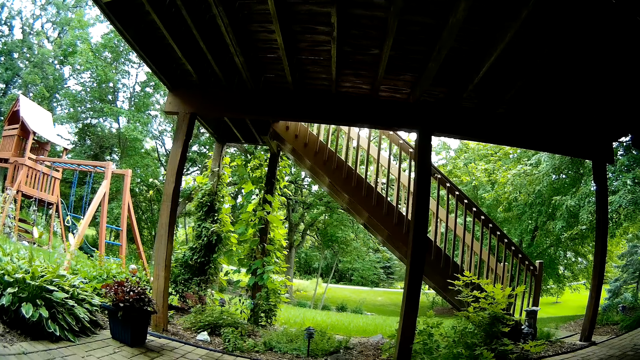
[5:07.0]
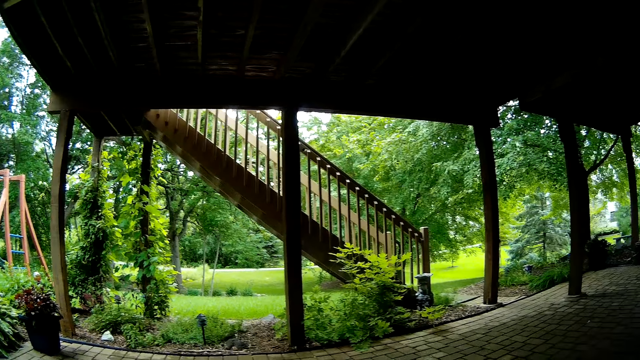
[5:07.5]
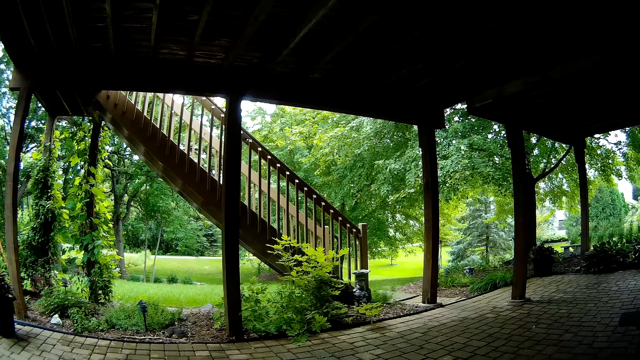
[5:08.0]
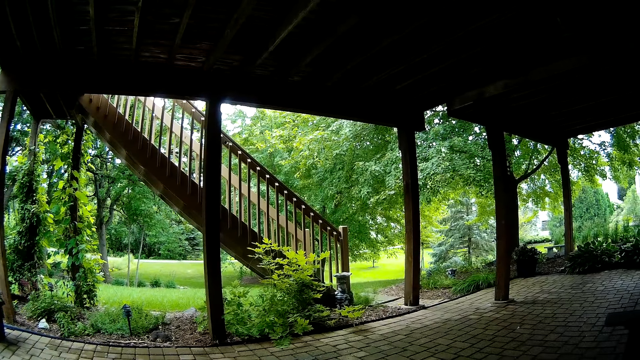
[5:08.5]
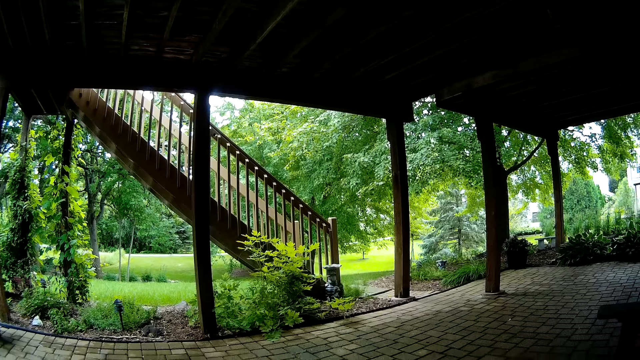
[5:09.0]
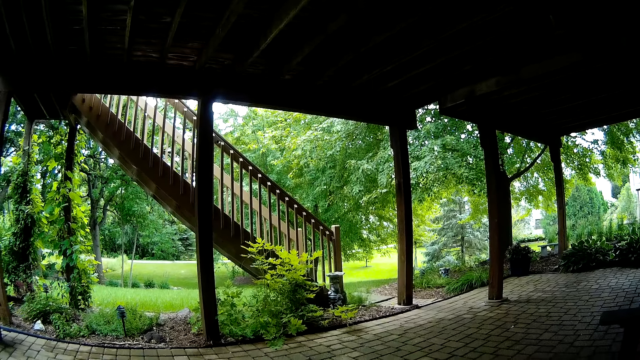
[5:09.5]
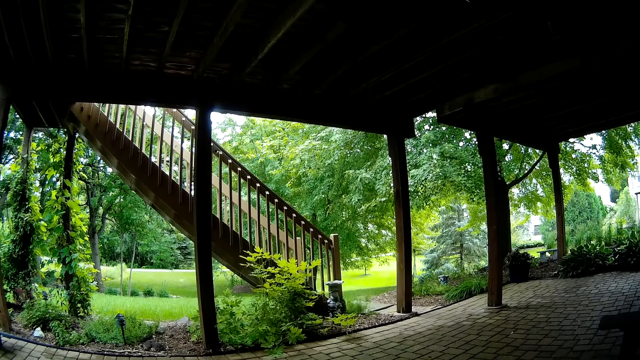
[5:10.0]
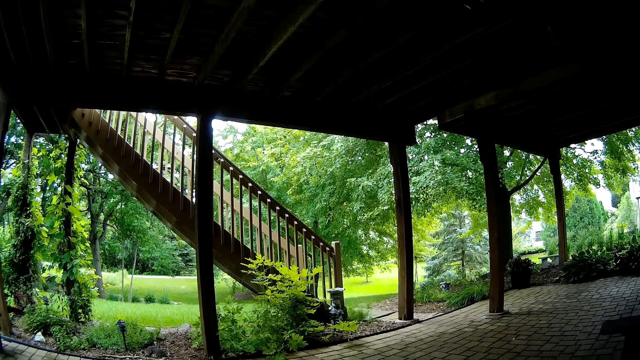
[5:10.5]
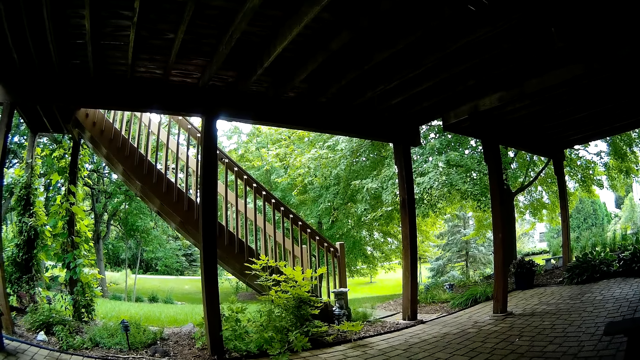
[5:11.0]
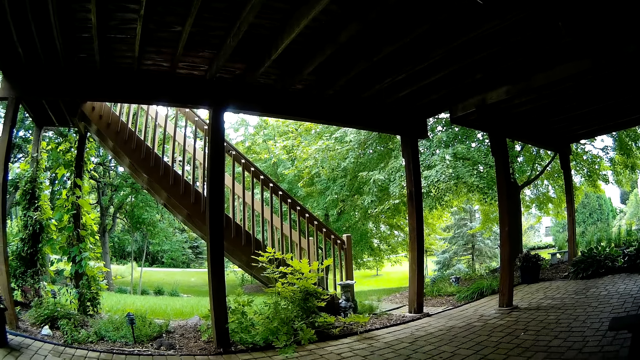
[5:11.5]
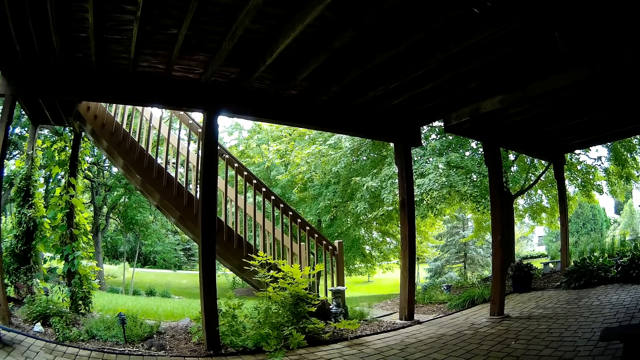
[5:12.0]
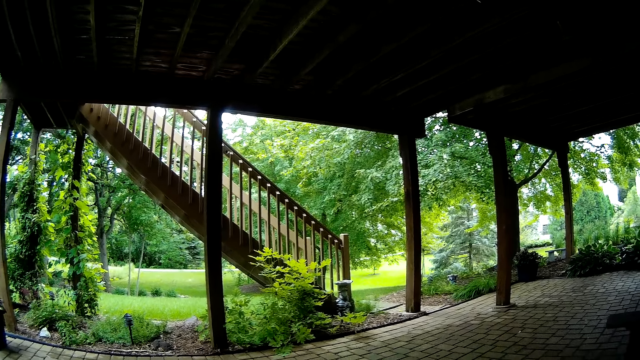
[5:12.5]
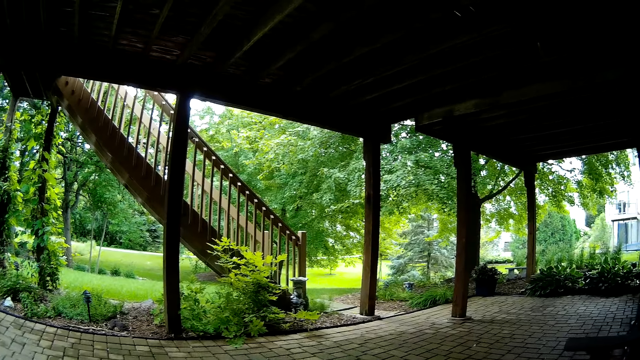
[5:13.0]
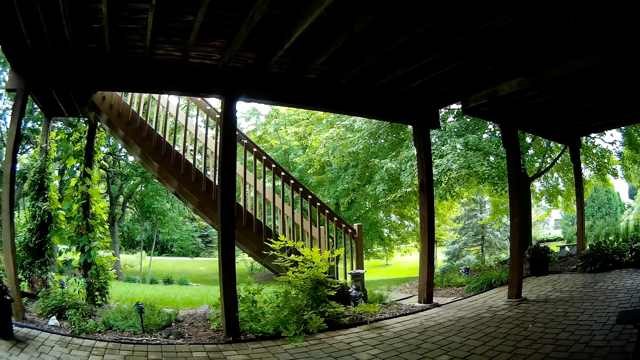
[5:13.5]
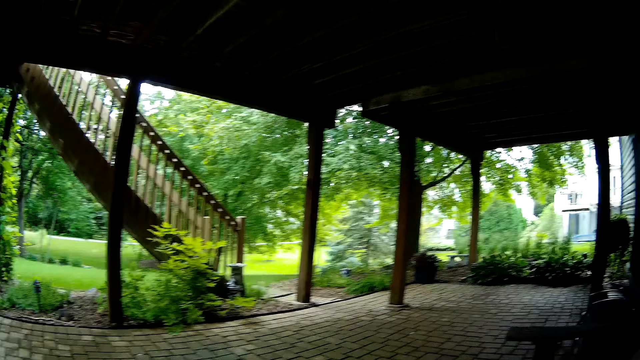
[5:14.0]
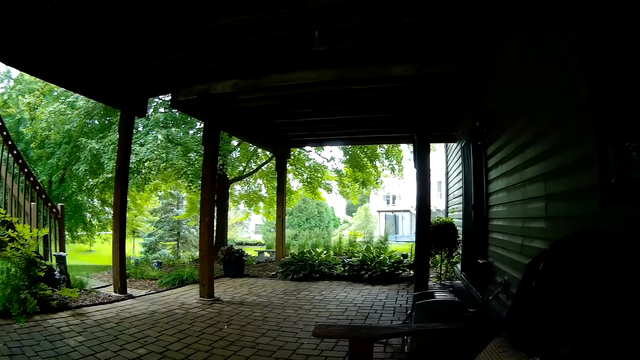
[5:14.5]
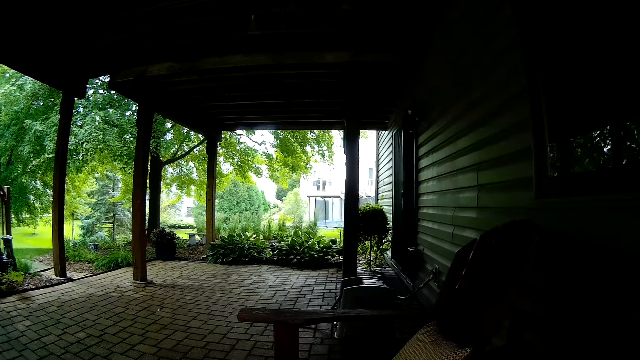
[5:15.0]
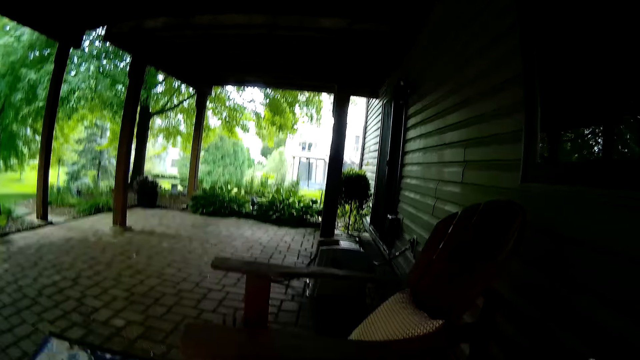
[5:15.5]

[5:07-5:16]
The camera wearer looks around. They look around again.

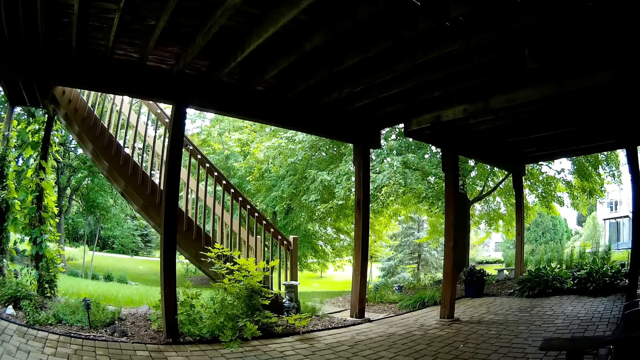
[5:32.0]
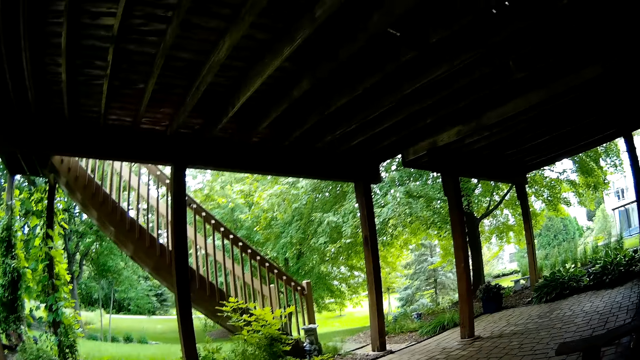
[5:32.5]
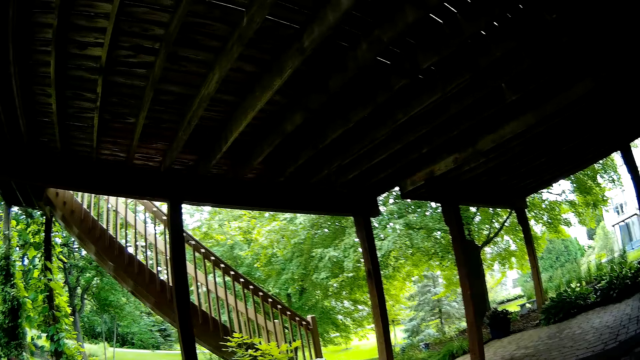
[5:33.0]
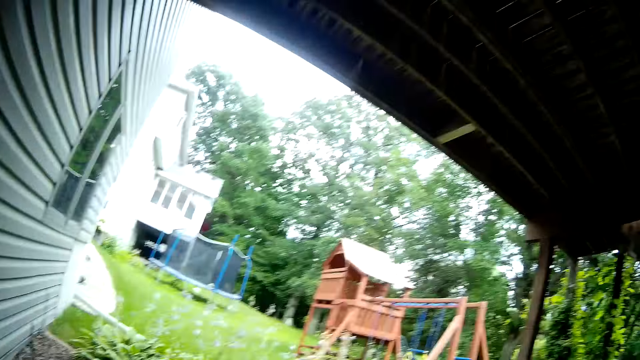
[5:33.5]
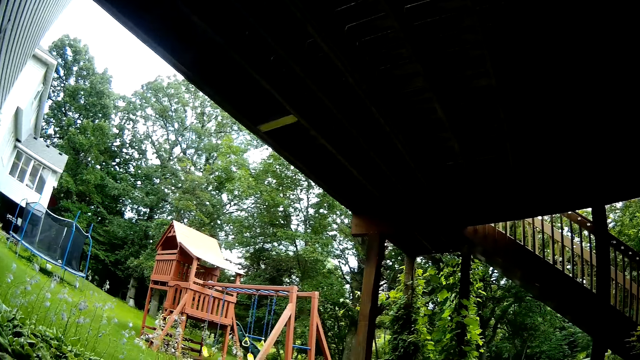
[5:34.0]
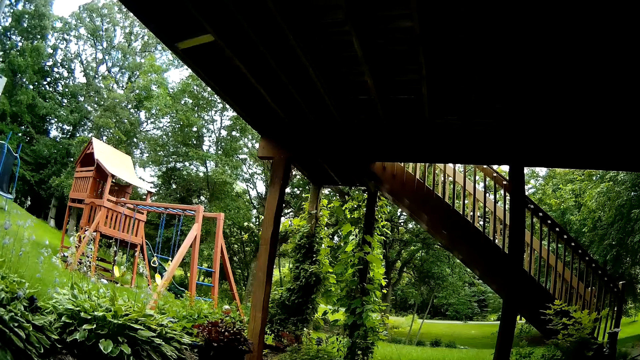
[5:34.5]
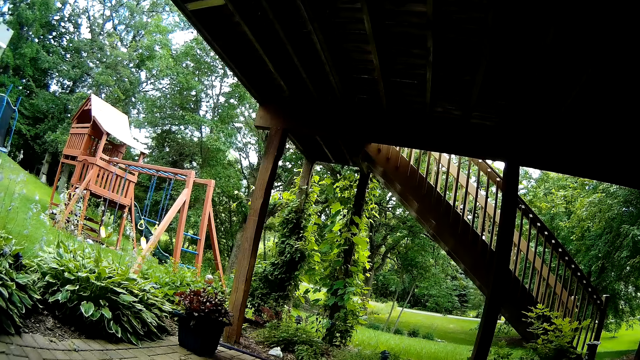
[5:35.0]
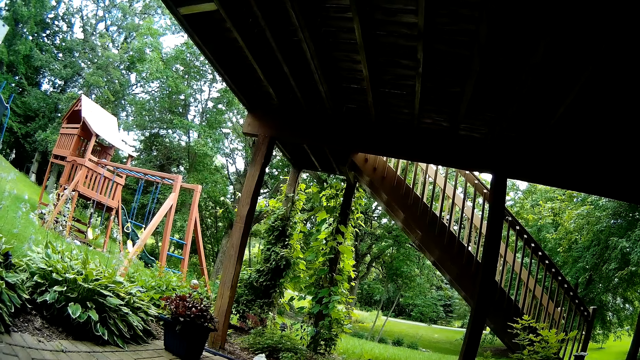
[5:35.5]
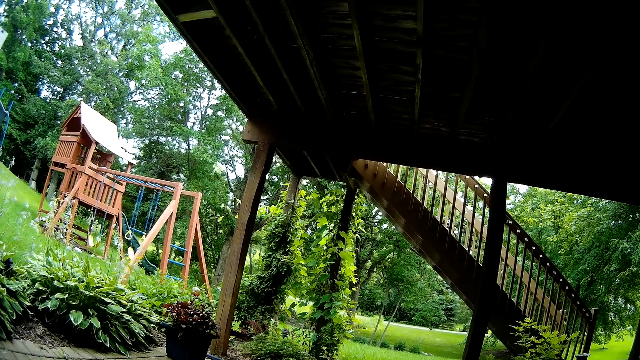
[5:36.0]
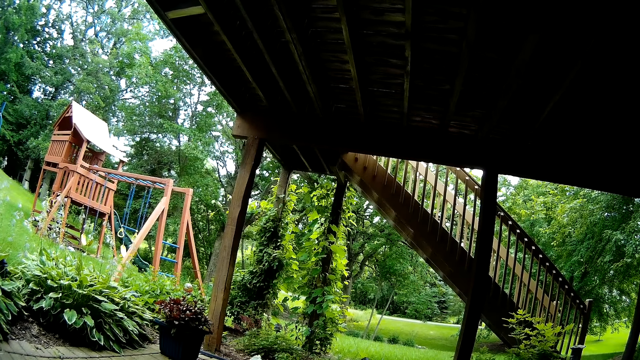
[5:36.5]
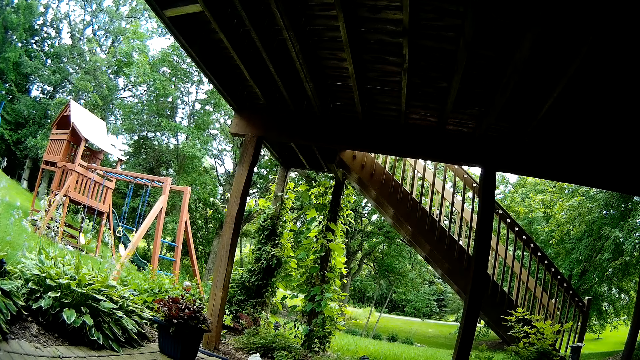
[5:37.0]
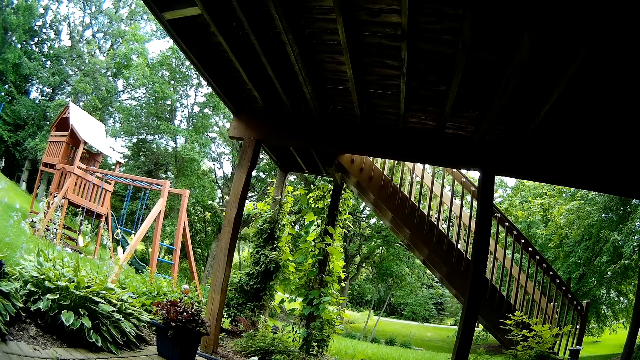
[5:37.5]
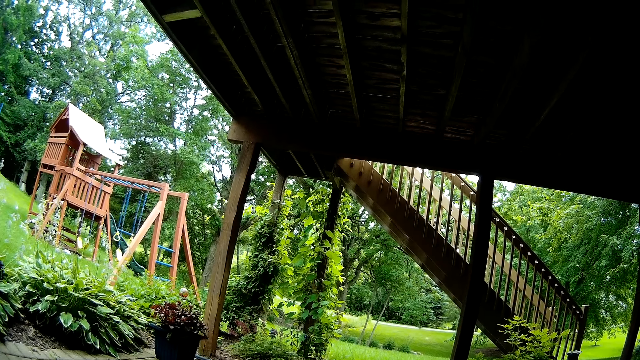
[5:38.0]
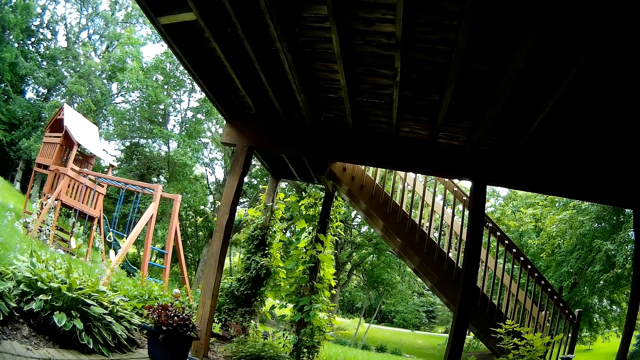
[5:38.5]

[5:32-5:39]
The camera wearer looks around.

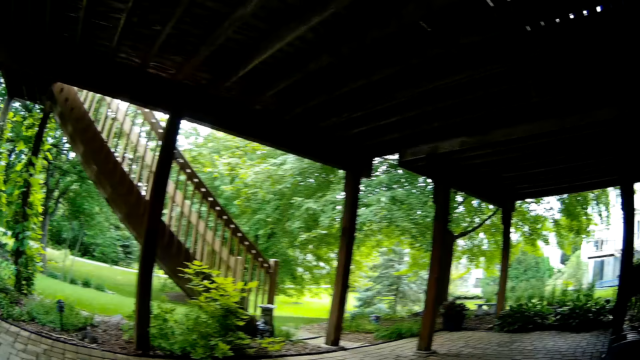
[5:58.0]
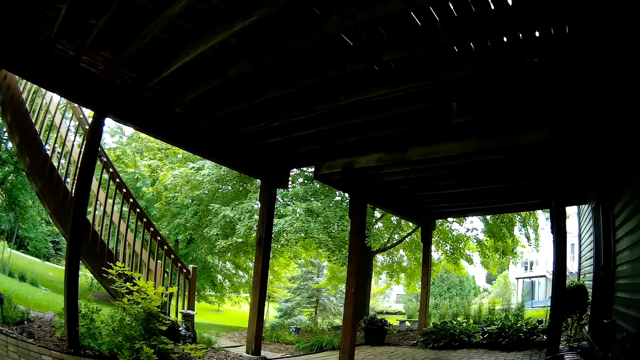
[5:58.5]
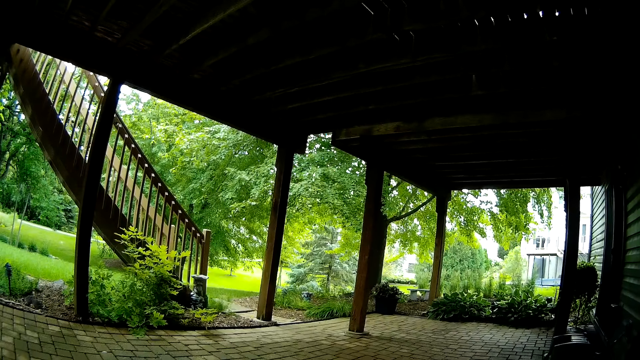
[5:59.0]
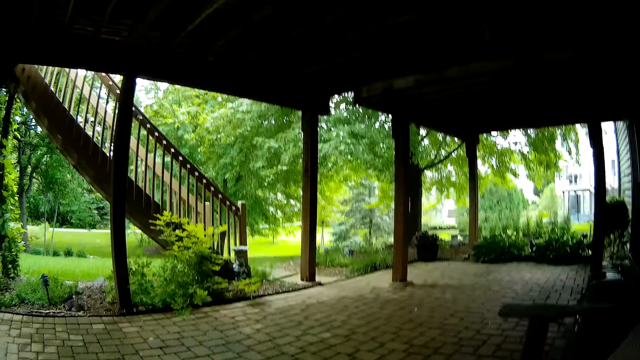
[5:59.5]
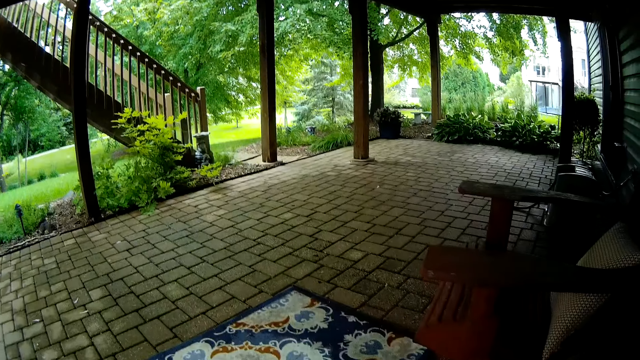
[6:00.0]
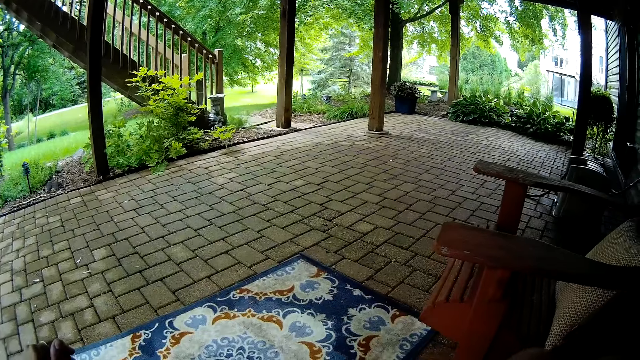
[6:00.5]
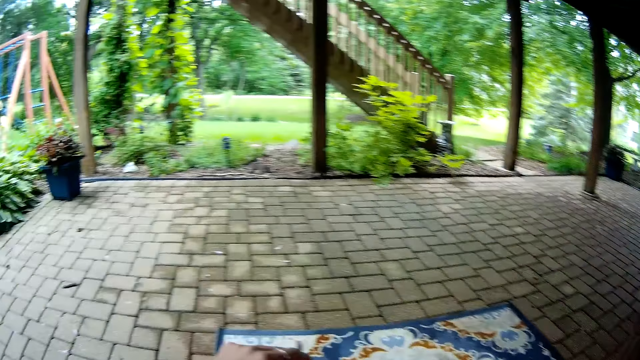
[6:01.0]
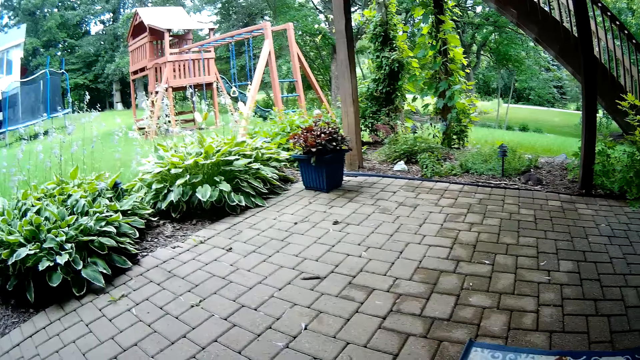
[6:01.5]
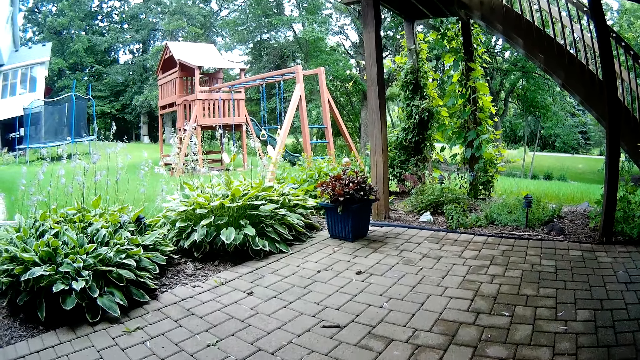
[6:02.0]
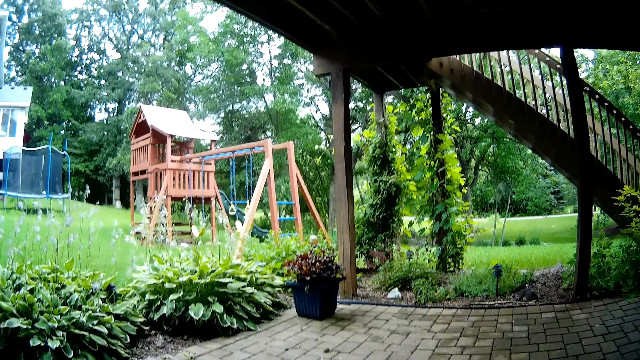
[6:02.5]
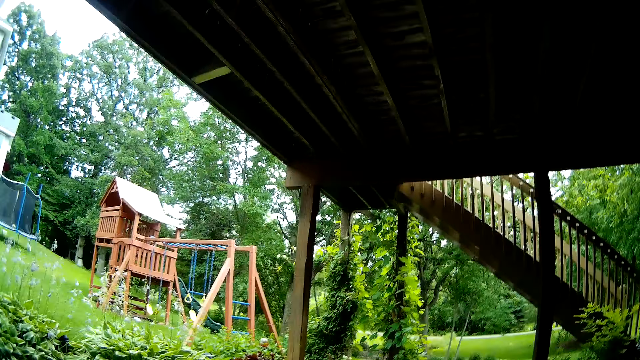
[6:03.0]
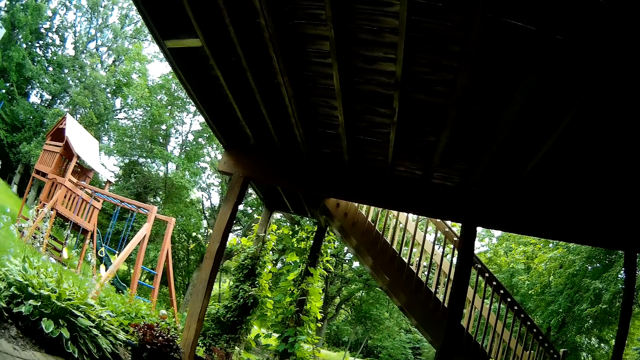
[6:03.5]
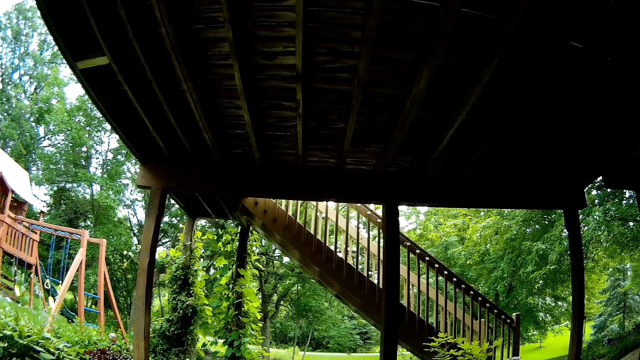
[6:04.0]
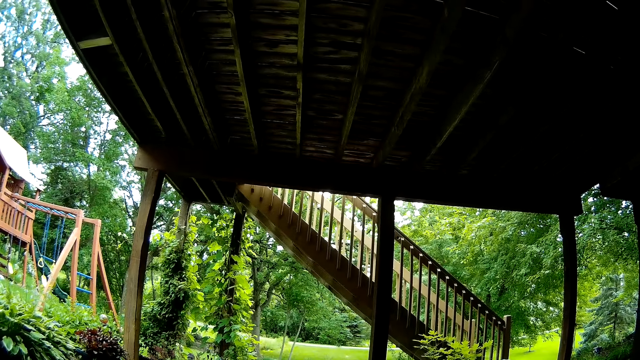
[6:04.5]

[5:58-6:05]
The camera wearer looks around. They look around again.
